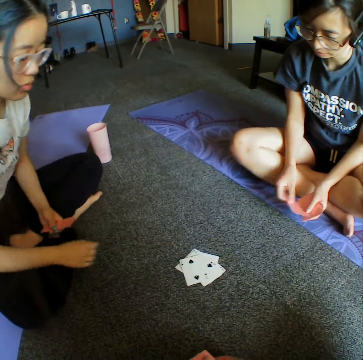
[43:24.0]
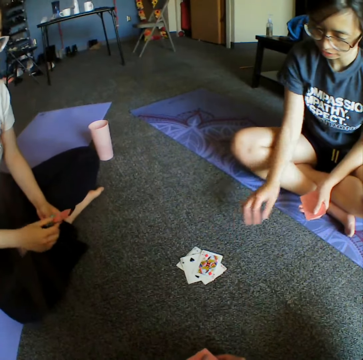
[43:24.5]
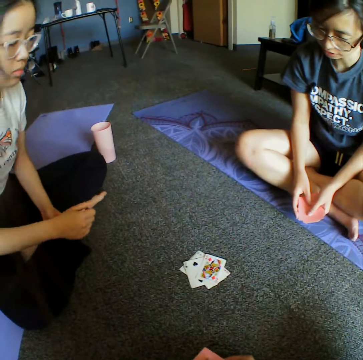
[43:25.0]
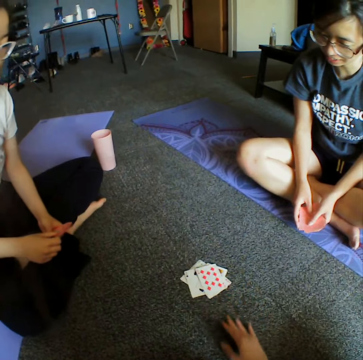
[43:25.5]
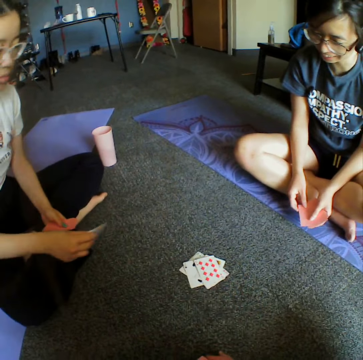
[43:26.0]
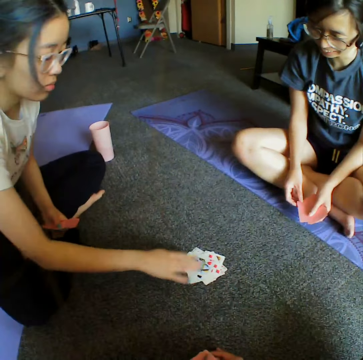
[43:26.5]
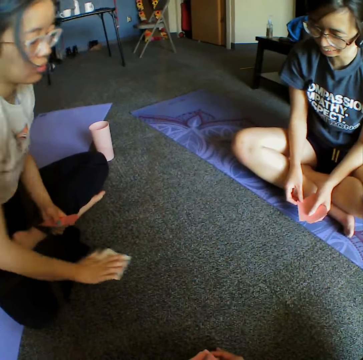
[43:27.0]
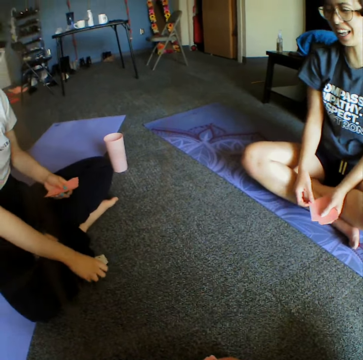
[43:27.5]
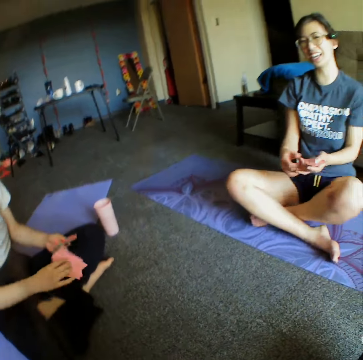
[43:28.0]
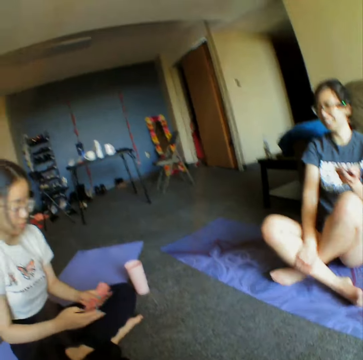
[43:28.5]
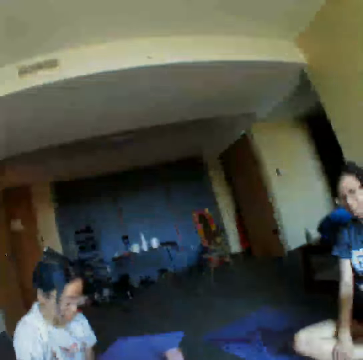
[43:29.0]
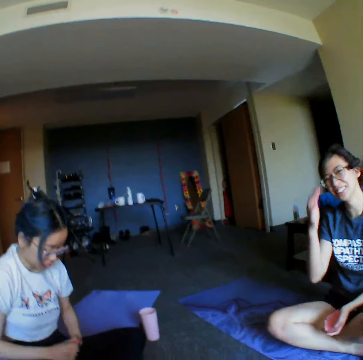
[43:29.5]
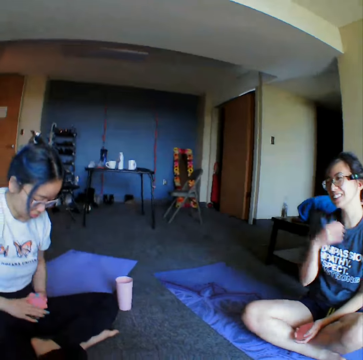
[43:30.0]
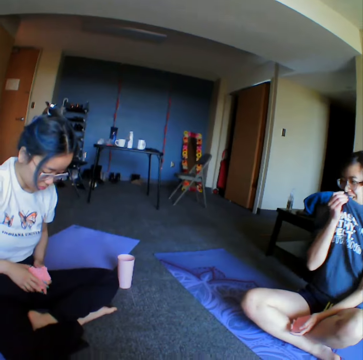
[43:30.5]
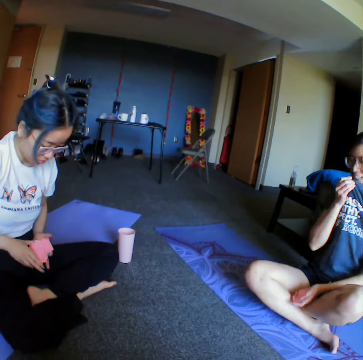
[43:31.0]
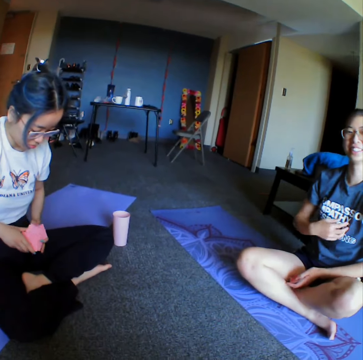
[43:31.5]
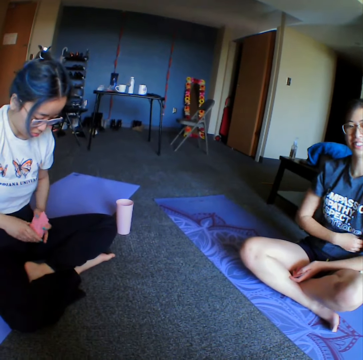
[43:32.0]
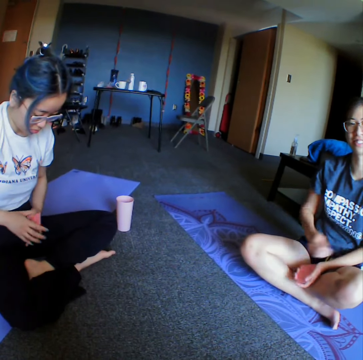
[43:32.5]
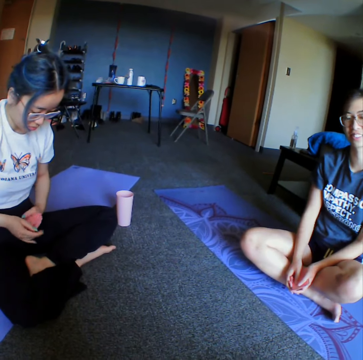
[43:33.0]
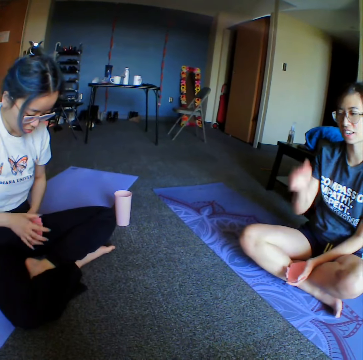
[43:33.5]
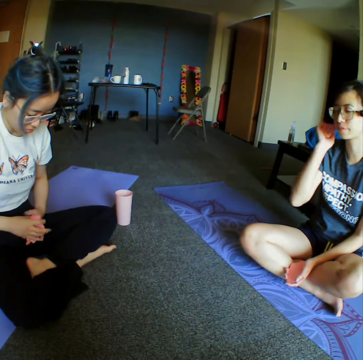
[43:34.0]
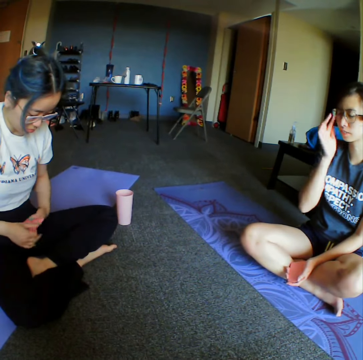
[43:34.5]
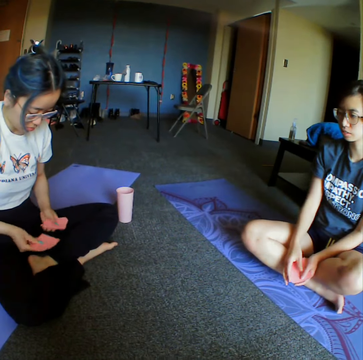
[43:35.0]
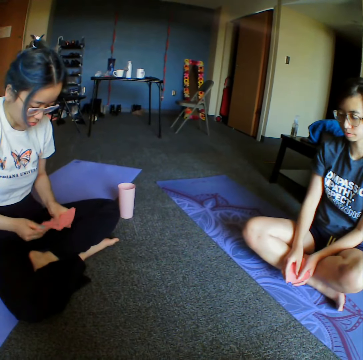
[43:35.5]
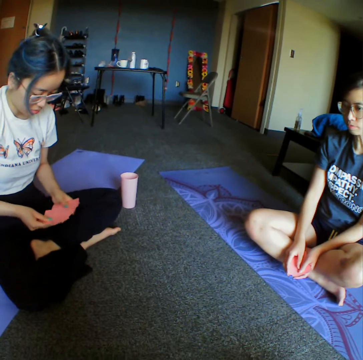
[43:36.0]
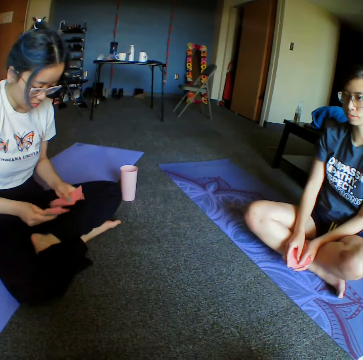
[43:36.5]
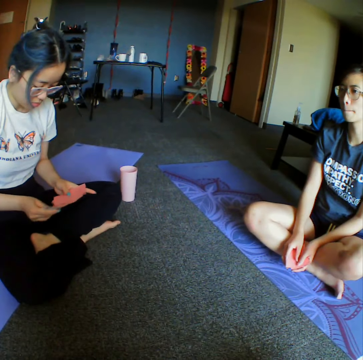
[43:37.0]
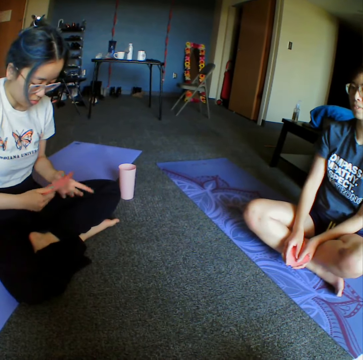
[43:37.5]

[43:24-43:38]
A woman throws the card on the floor. Another woman throws the card on the floor. The camera wearer throws the card on the floor. The first woman throws the card on the floor and collects all the cards on the floor. The camera wearer looks around the room. The first woman reshuffles the cards on the hands. The camera wearer converses with the first woman. The first woman shuffles cards.

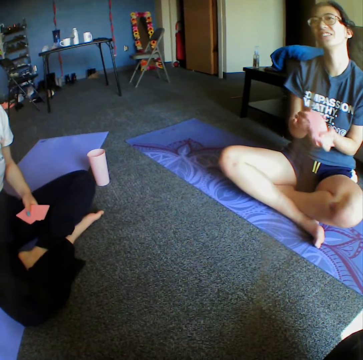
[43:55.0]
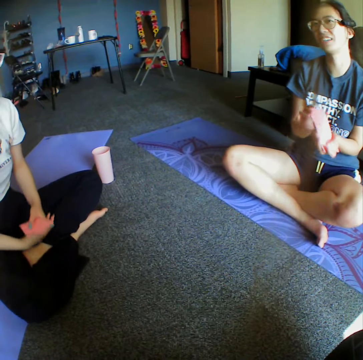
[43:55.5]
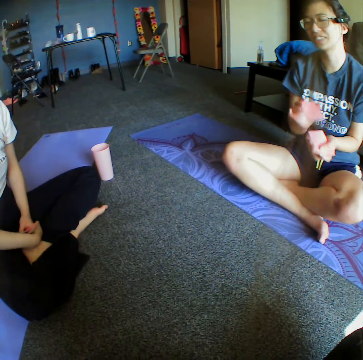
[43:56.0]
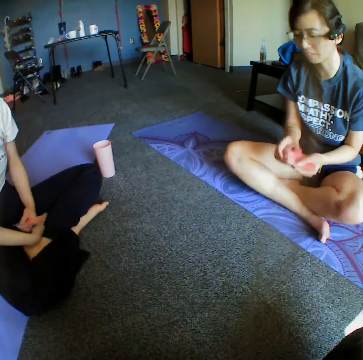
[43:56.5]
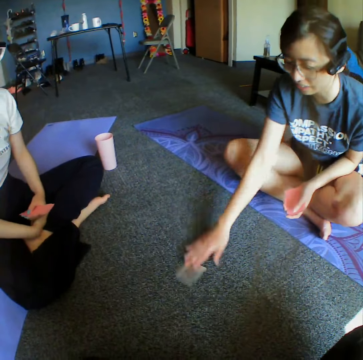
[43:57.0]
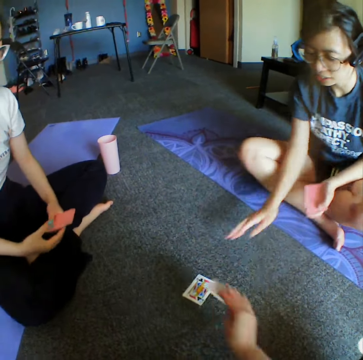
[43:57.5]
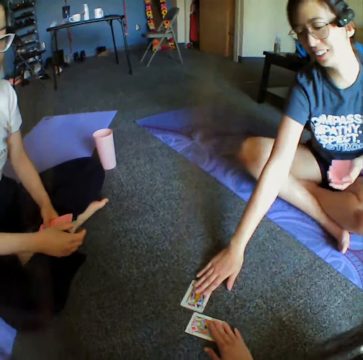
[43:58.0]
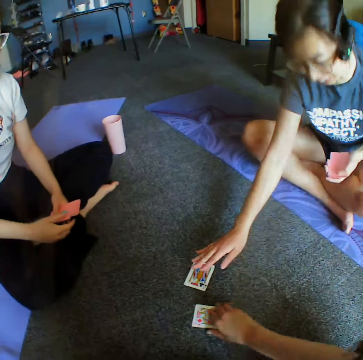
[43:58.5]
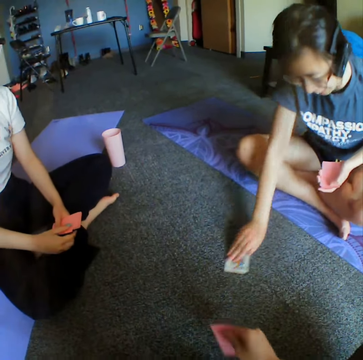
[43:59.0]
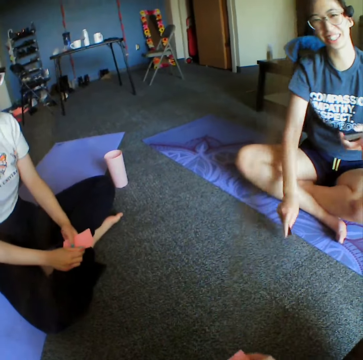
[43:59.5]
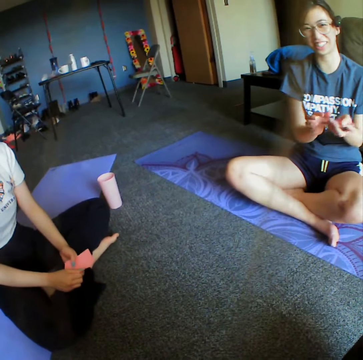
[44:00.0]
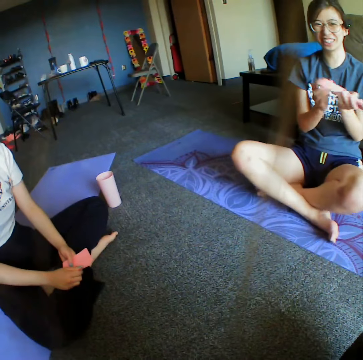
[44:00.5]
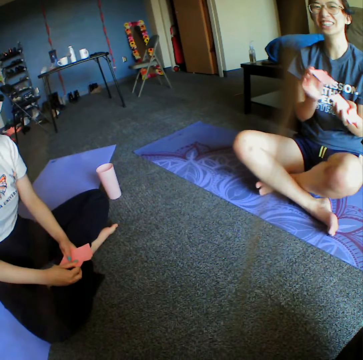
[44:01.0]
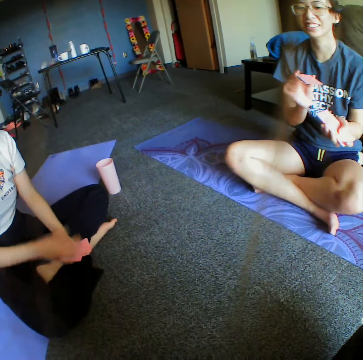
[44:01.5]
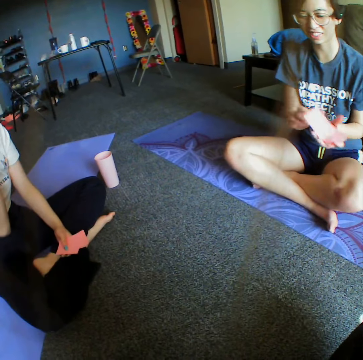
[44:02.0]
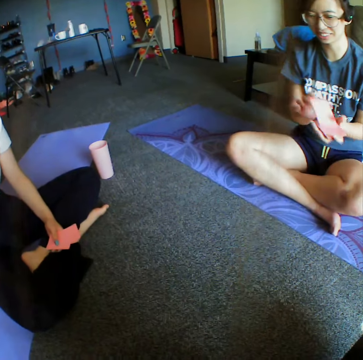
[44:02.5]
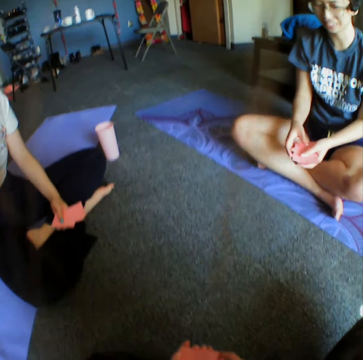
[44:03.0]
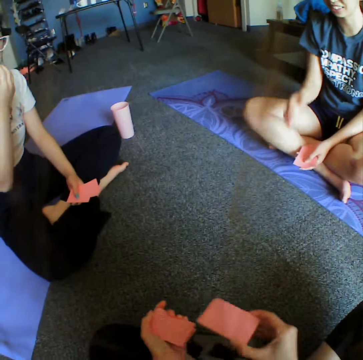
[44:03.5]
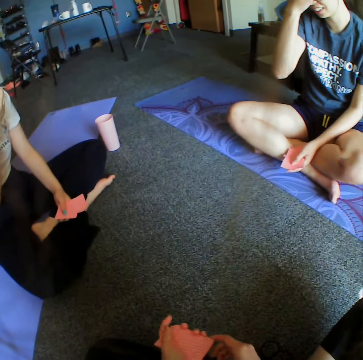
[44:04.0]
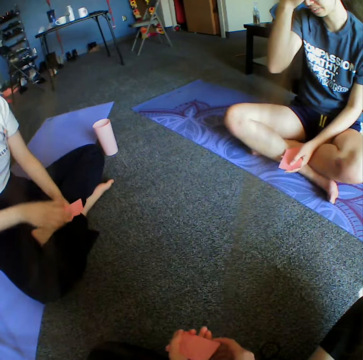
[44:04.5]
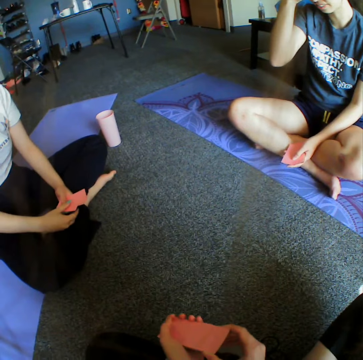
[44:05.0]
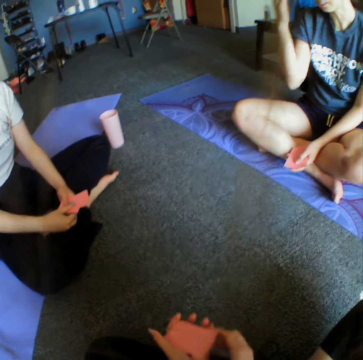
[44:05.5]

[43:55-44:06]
A woman shuffles cards. The woman throws the card on the floor and places a card on the floor. The camera wearer taps a card on the floor. The woman taps a card on the floor. The woman picks the card from the floor. The camera wearer picks a card from the floor. The woman reshuffles the cards on the hands.

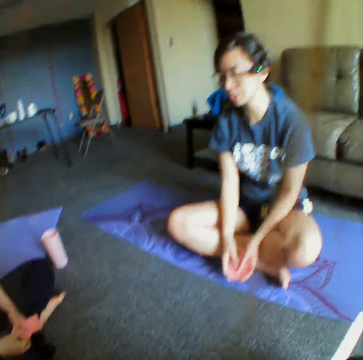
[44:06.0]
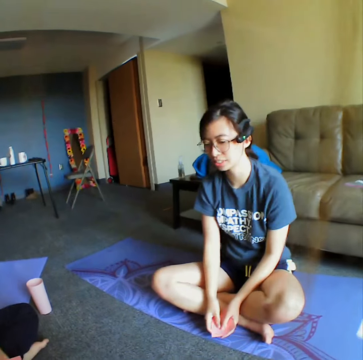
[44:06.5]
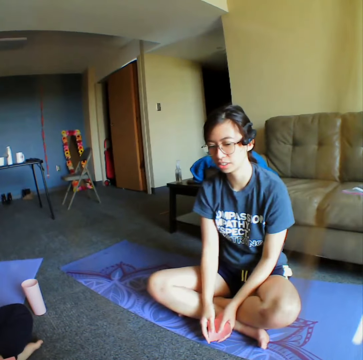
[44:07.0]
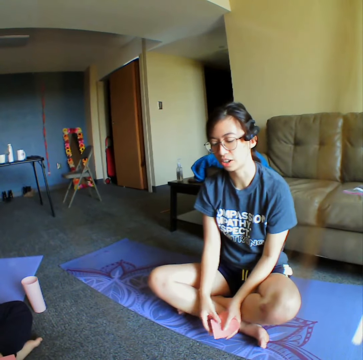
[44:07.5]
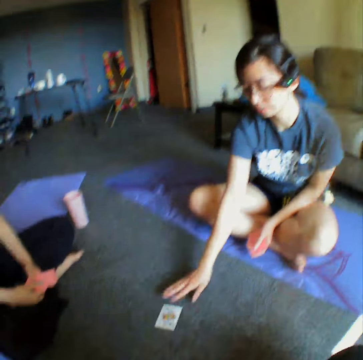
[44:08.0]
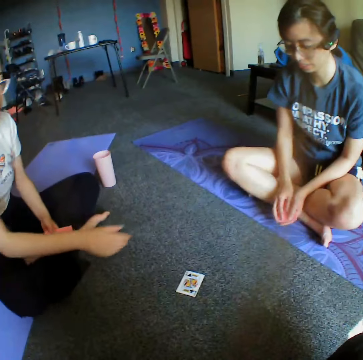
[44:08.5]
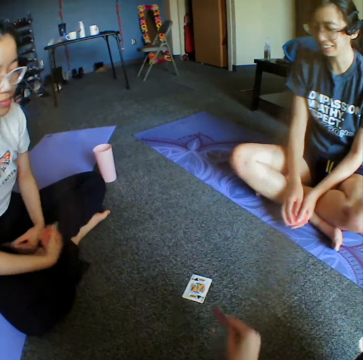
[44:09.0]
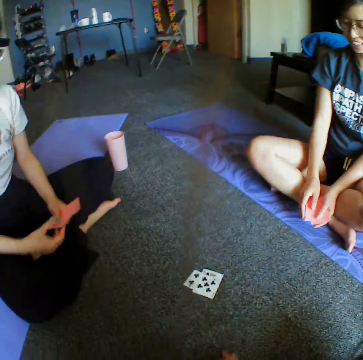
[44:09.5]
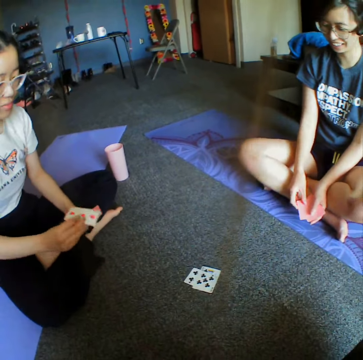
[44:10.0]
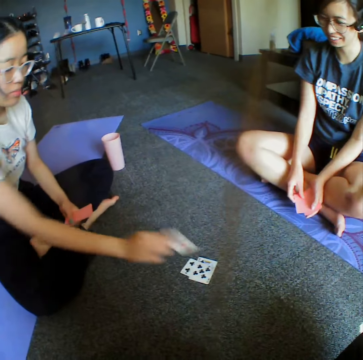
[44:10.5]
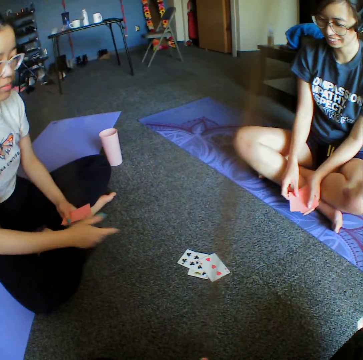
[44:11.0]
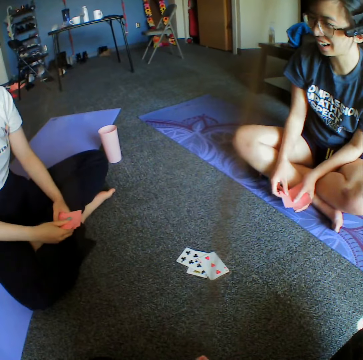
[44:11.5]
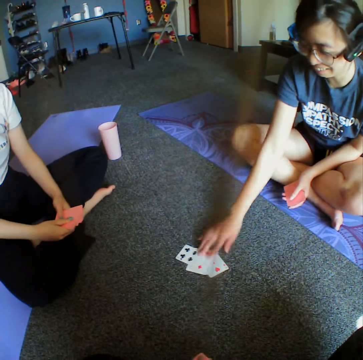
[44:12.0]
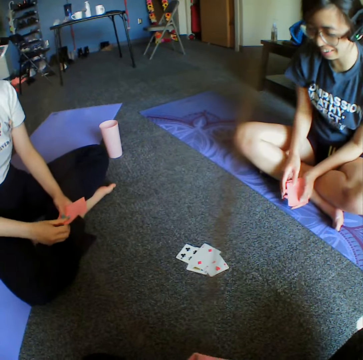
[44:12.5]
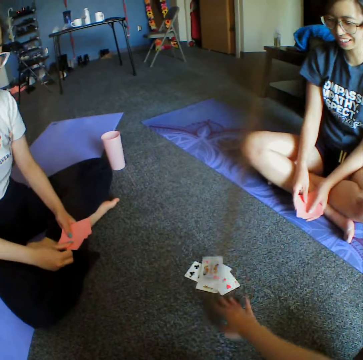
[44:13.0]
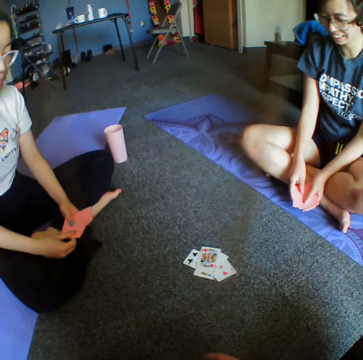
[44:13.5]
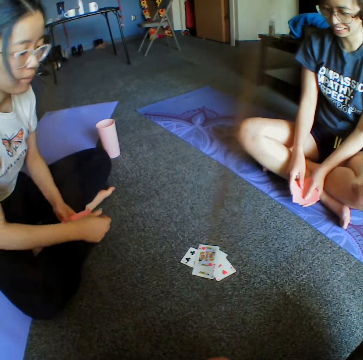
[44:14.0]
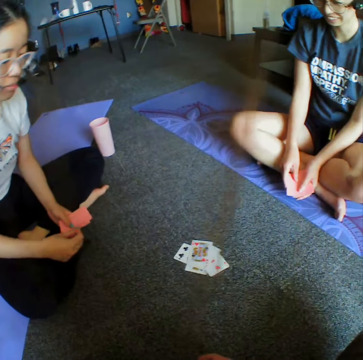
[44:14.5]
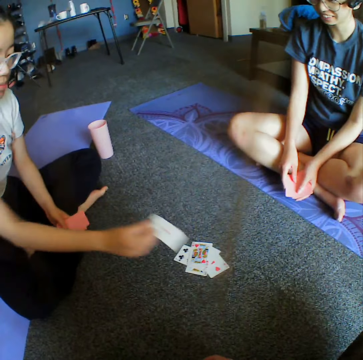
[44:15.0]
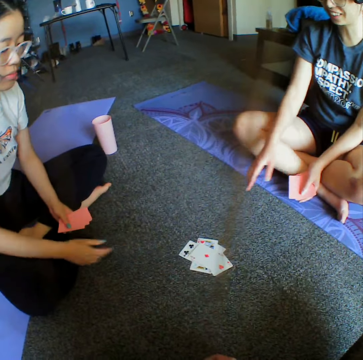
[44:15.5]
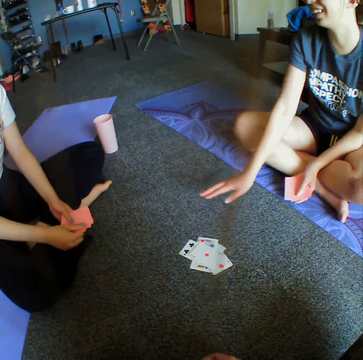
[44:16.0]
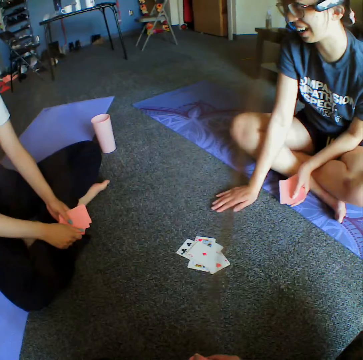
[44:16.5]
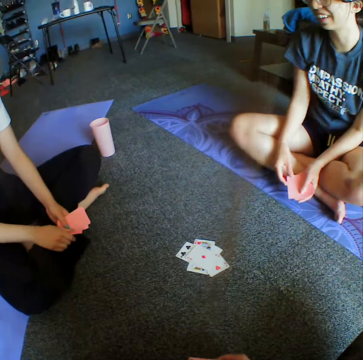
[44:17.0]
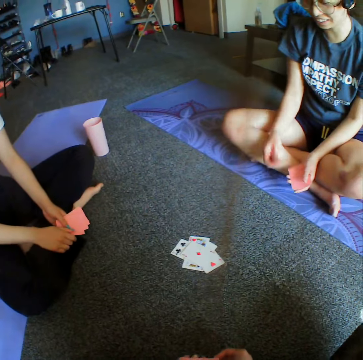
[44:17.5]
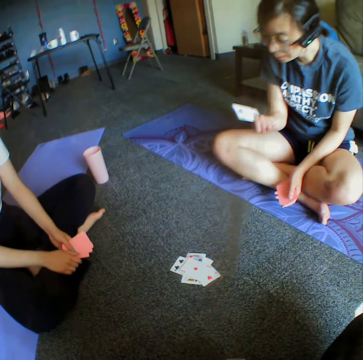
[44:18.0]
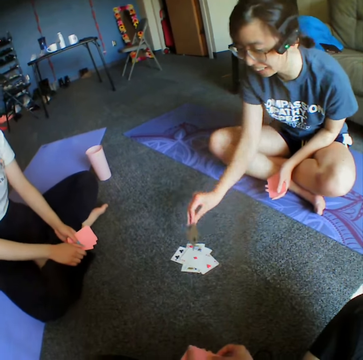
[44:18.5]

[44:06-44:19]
A woman throws the card on the floor and places a card on the floor. The camera wearer throws the card on the floor. They place a card on the floor. Another woman places a card on the floor and throws the card on the floor. The first woman throws the card on the floor and places a card on the floor. The camera wearer places a card on the floor. They throw the card on the floor. The other woman places a card on the floor and throws the card on the floor. The first woman demonstrates something to the other woman and the camera wearer. The first woman places a card on the floor.
